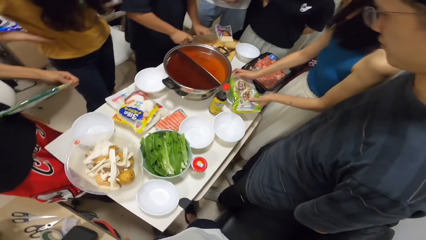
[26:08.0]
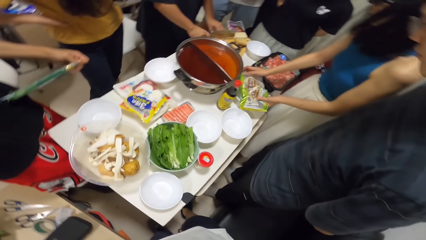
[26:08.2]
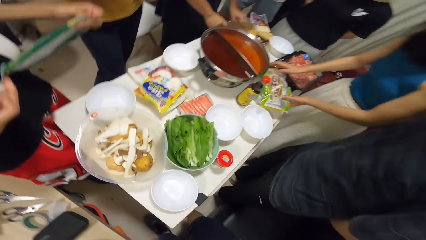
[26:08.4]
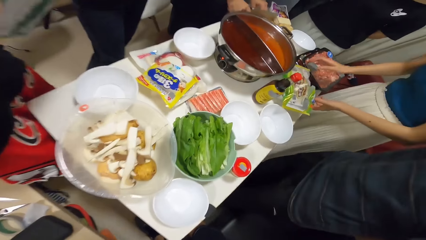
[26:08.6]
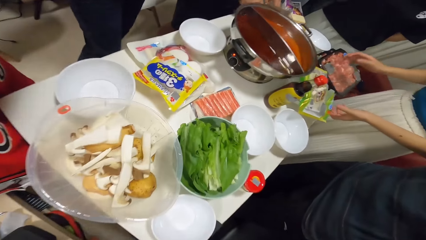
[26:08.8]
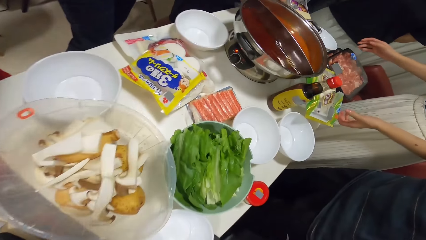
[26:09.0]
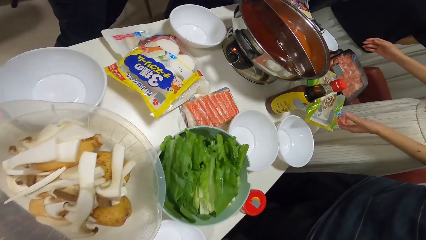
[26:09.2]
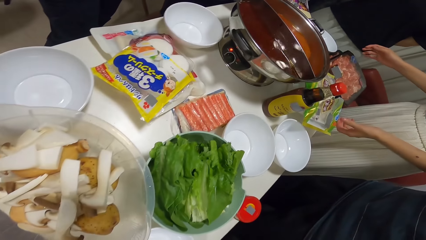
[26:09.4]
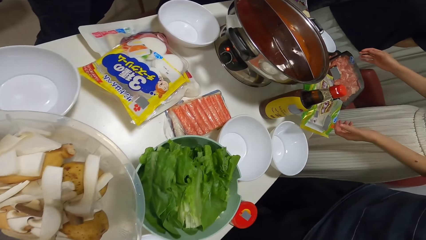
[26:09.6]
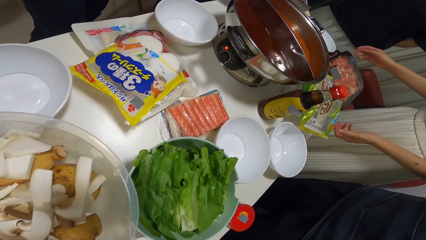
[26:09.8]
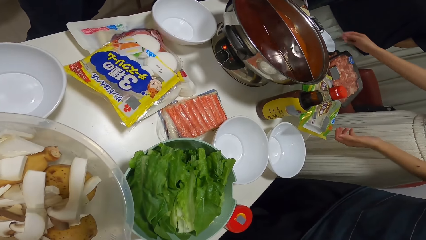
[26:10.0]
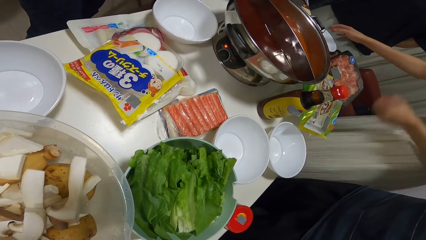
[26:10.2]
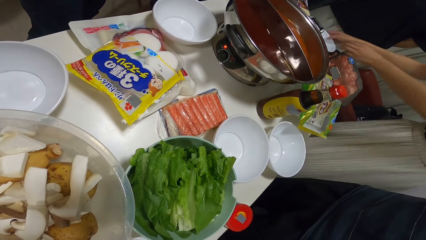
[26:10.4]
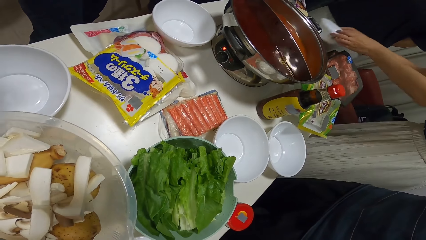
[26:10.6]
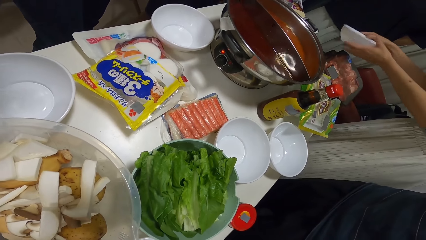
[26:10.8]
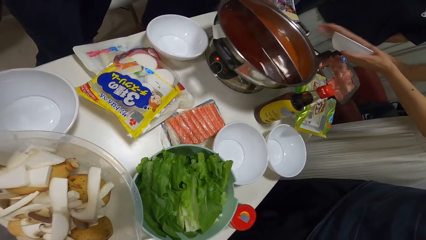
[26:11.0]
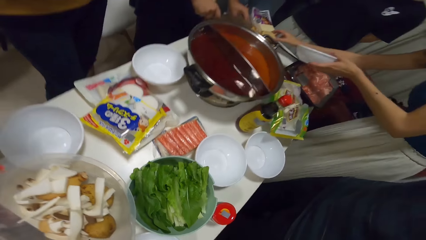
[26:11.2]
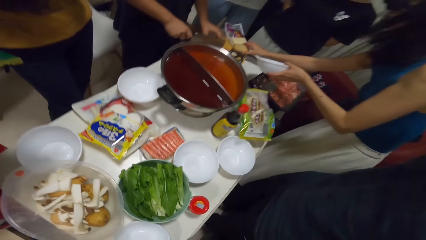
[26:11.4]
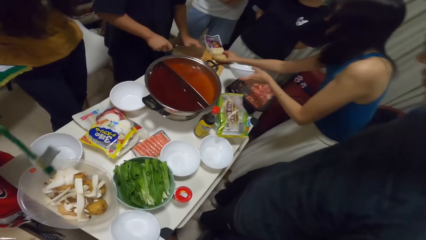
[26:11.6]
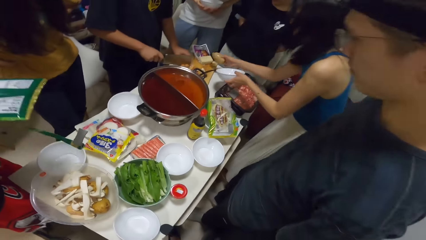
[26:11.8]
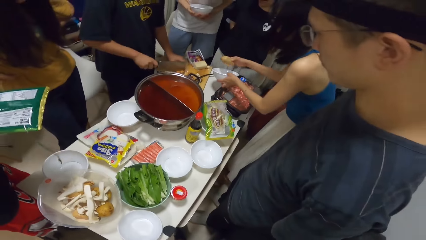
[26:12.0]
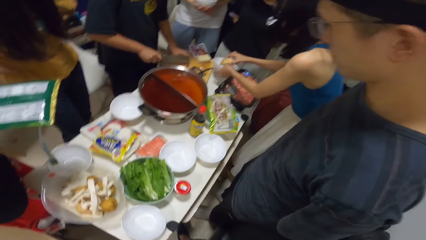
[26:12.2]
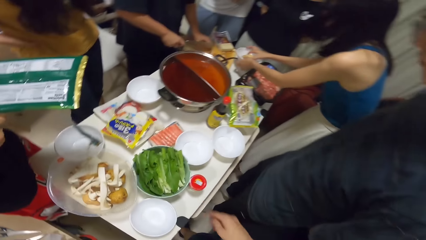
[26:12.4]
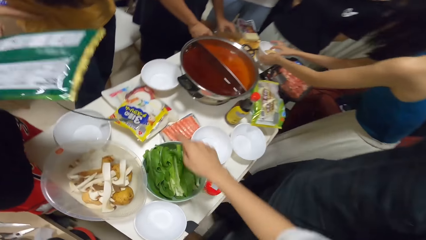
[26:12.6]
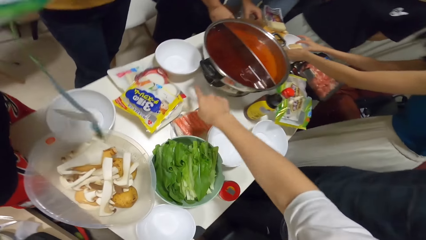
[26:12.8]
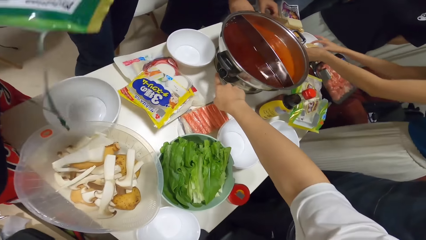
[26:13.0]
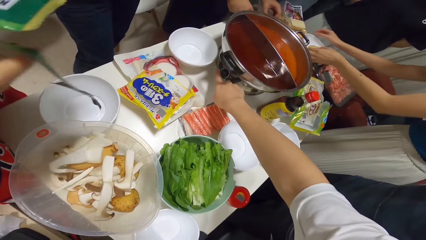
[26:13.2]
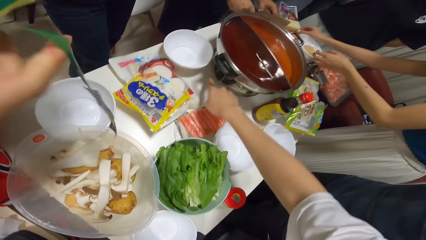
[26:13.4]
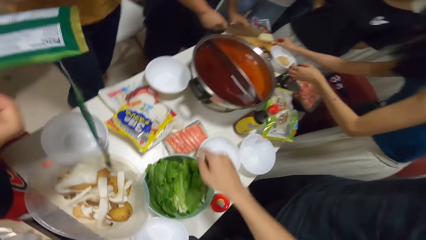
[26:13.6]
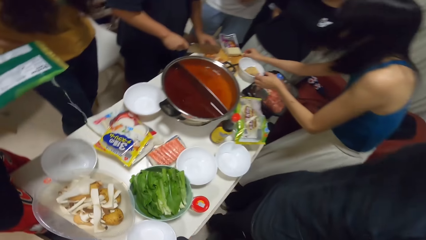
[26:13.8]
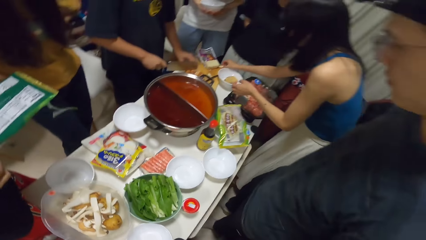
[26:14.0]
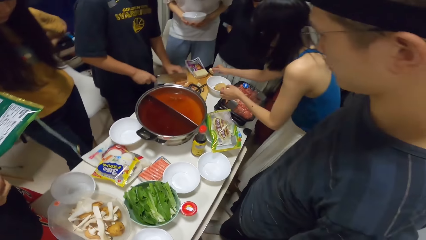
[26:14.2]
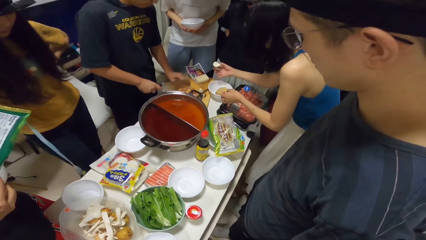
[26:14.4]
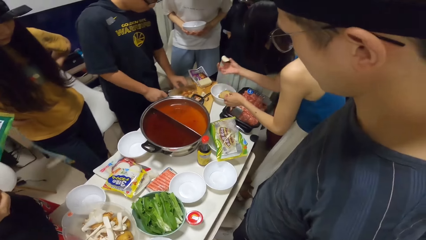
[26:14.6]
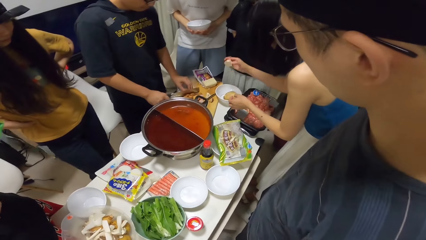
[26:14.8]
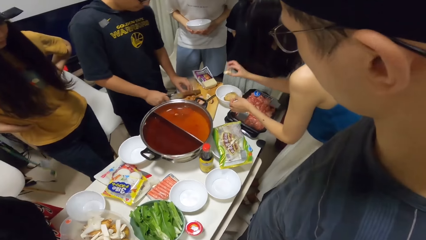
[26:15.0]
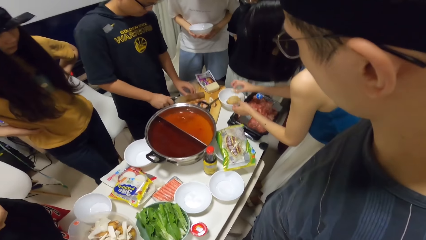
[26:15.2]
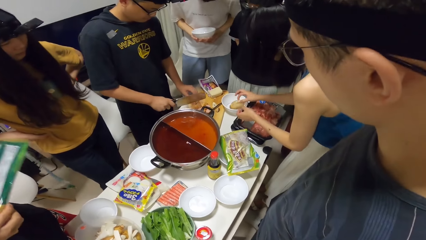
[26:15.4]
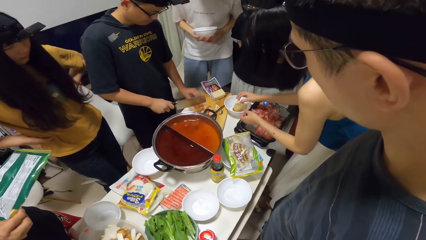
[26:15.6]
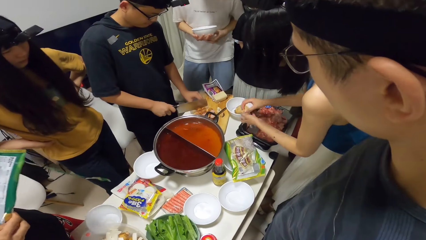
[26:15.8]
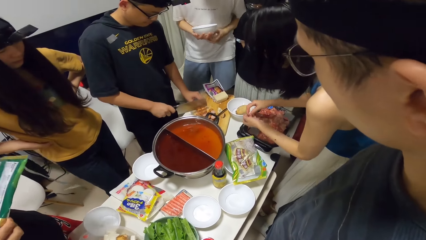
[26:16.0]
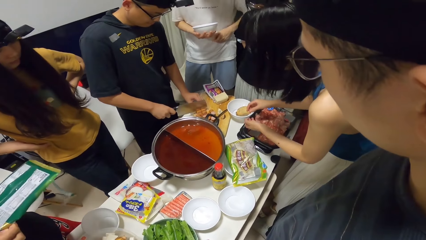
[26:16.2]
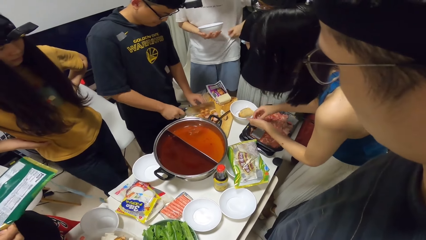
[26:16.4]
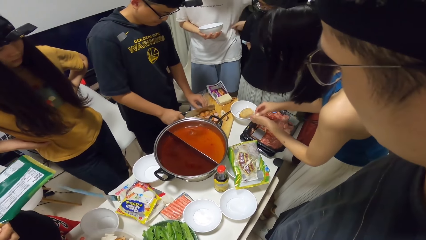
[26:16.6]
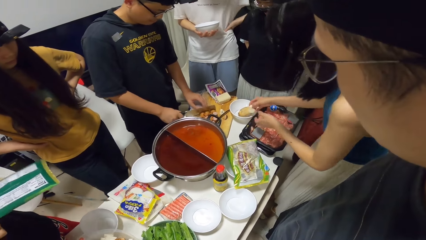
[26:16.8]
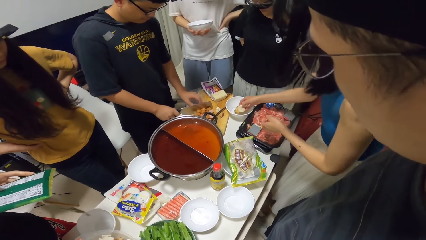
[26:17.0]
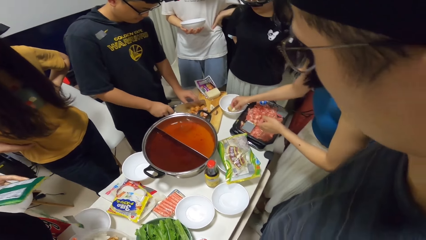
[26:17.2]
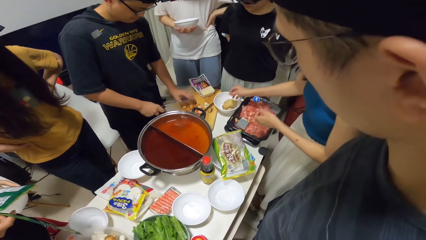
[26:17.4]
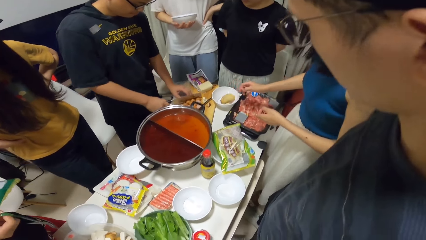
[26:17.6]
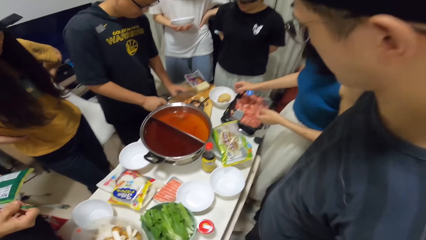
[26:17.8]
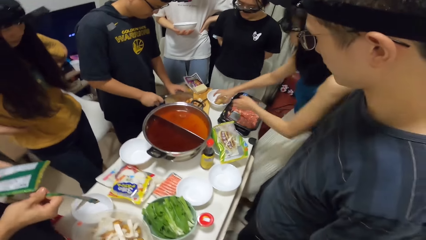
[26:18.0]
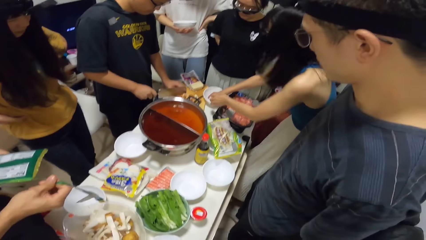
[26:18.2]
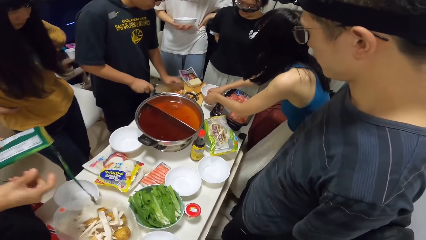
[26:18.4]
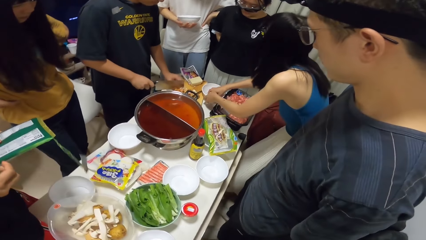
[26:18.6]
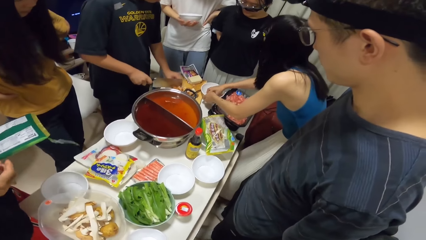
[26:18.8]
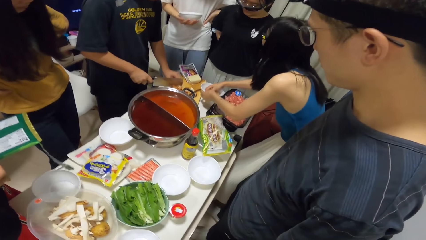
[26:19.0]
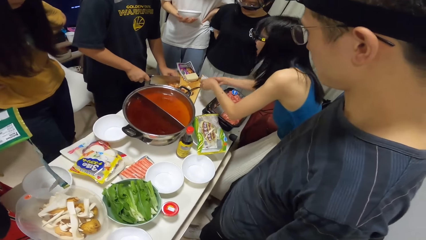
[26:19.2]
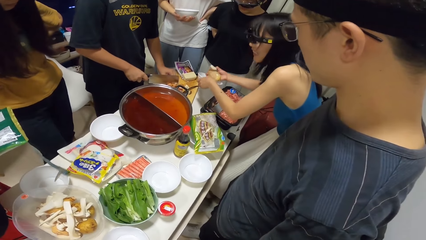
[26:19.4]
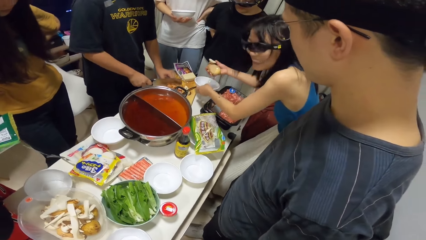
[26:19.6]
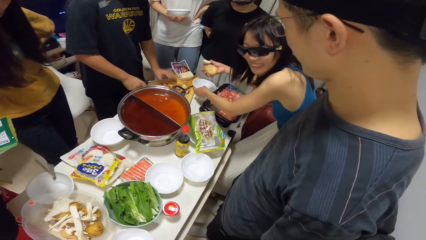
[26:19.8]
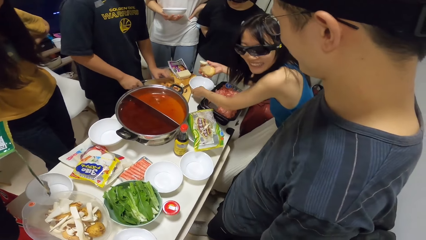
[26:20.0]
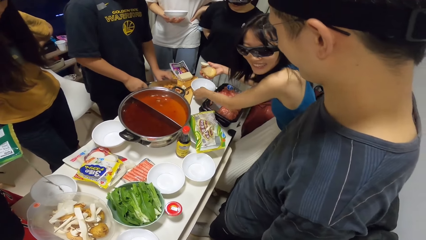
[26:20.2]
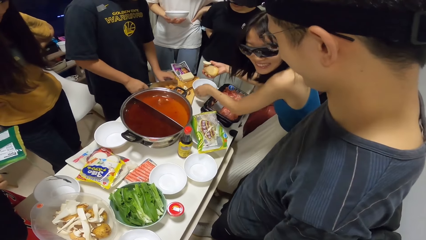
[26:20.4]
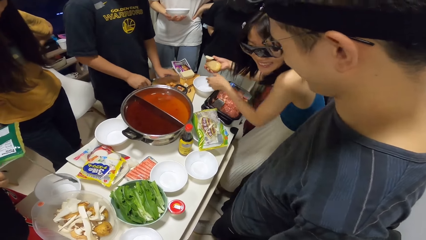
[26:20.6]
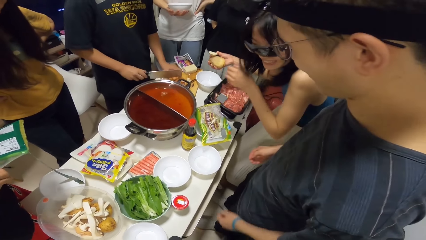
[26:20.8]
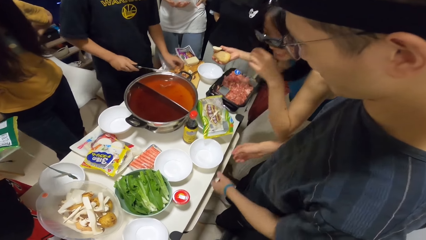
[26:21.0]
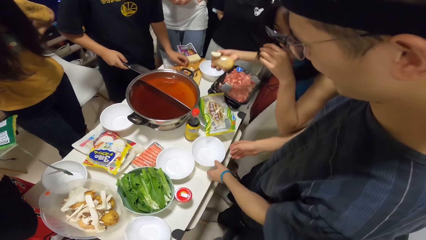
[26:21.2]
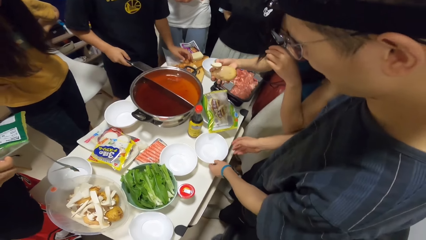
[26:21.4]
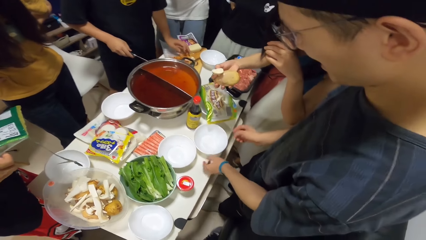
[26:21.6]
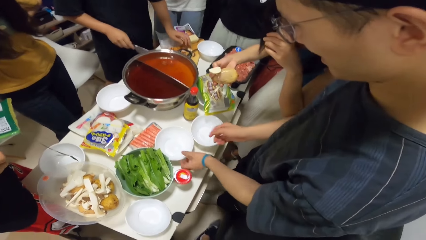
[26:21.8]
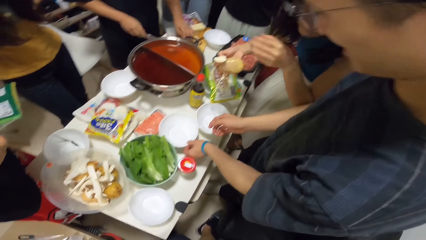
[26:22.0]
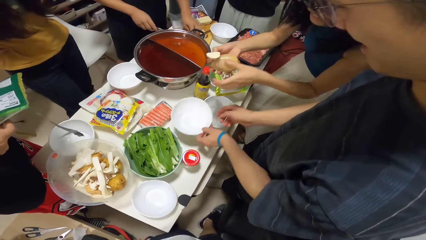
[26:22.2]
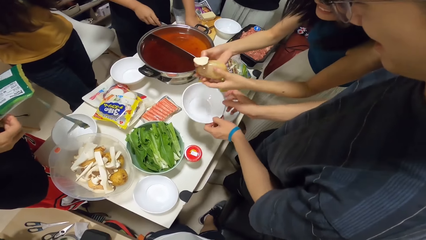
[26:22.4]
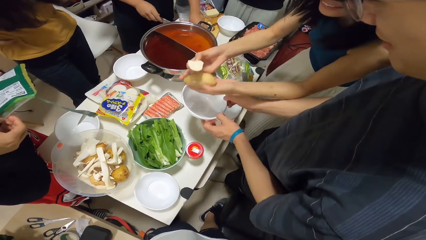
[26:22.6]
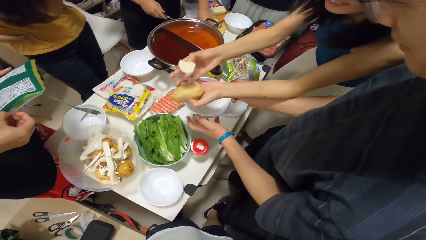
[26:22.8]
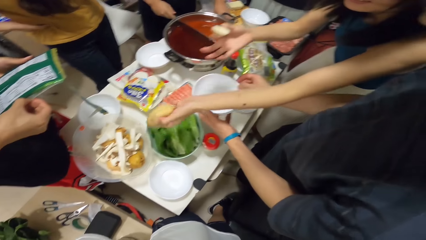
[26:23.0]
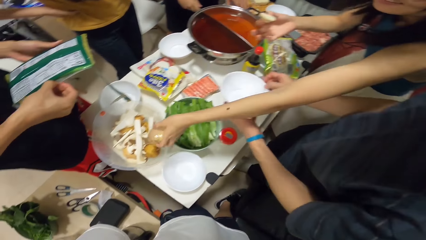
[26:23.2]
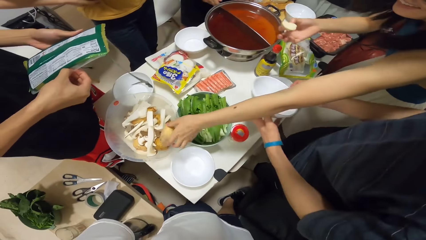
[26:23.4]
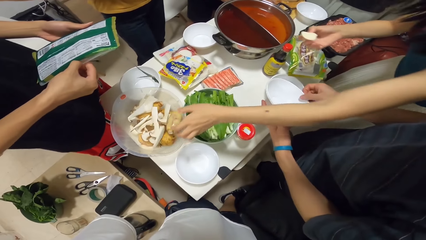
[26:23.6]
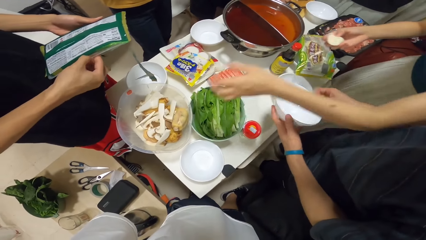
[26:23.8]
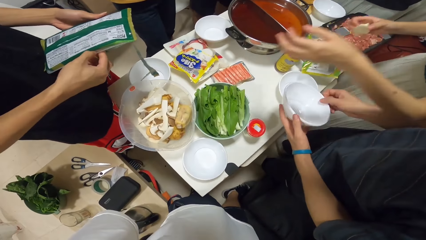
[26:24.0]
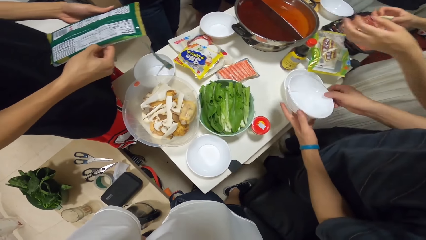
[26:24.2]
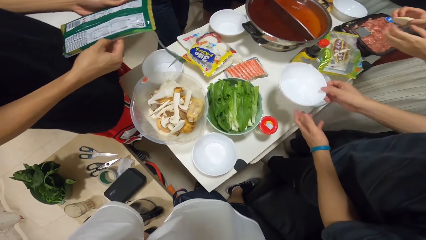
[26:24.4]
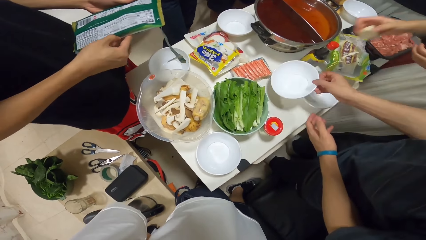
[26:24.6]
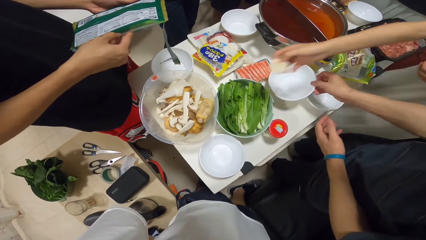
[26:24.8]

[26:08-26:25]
The woman places the plastic bag onto the table. She picks a bowl from the table with both hands, picks the potato from the chopping board with her right hand. The man looks at the cooking pot. The woman puts the potato into the bowl, places the bowl onto the table, and picks a piece of sliced potato from the chopping board with her right hand. She places the piece of sliced potato into the bowl and removes the potato from the bowl with her right hand. The man picks a bowl from the table with his left hand and touches the plate. The woman places the potato into the bowl of potatoes on the table.
